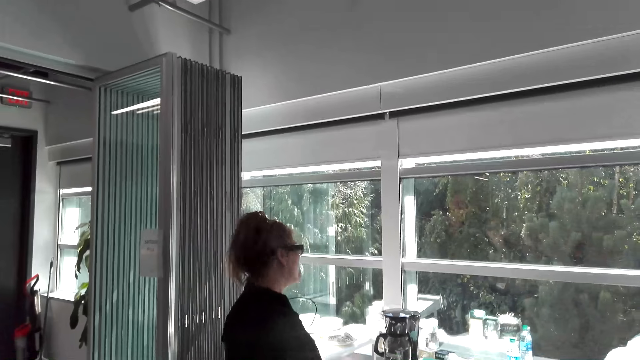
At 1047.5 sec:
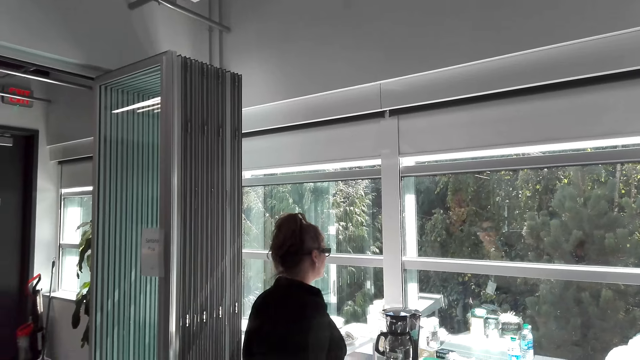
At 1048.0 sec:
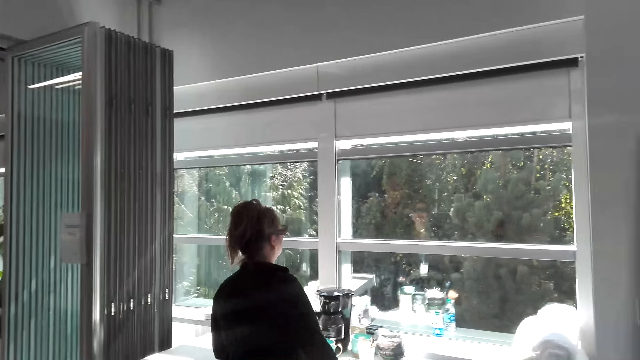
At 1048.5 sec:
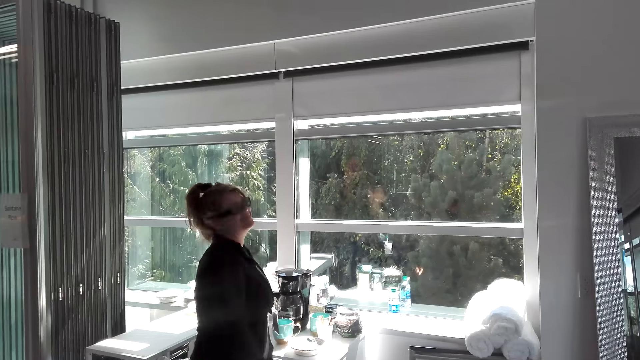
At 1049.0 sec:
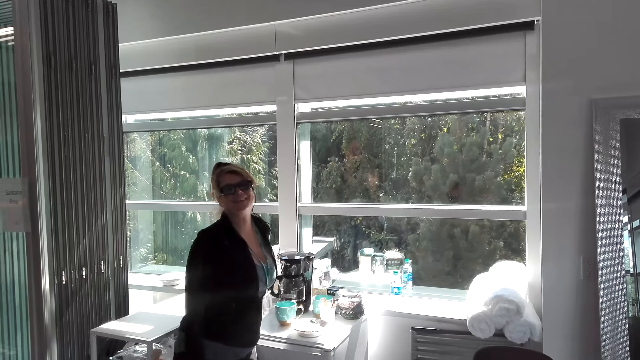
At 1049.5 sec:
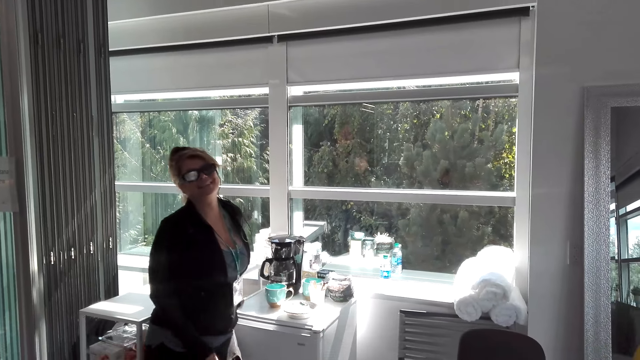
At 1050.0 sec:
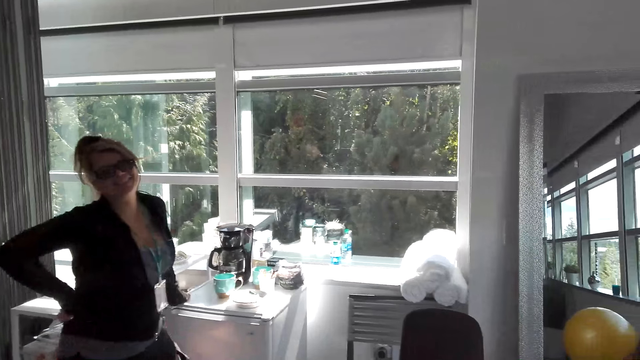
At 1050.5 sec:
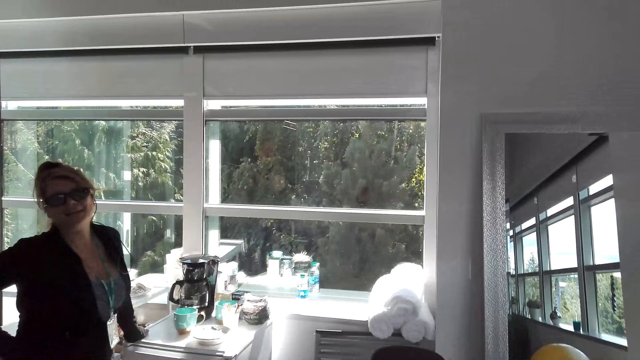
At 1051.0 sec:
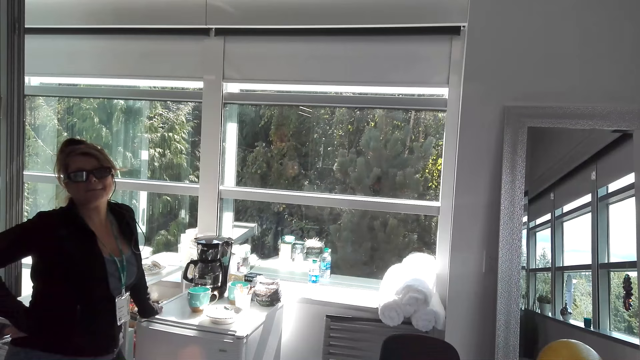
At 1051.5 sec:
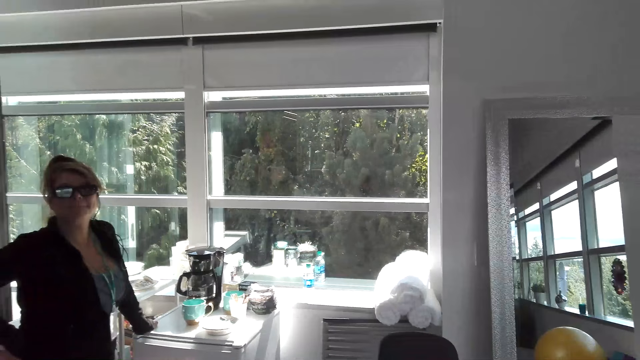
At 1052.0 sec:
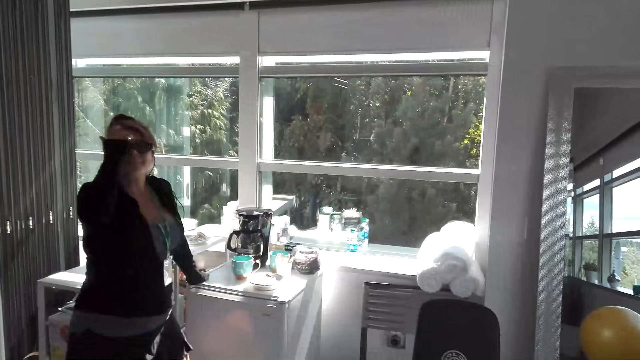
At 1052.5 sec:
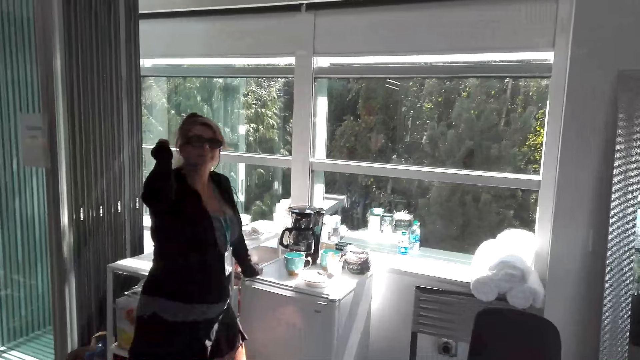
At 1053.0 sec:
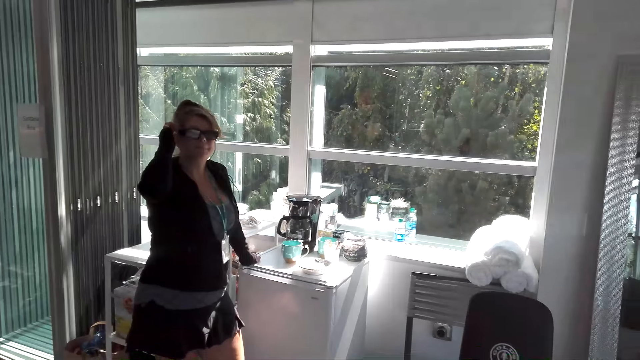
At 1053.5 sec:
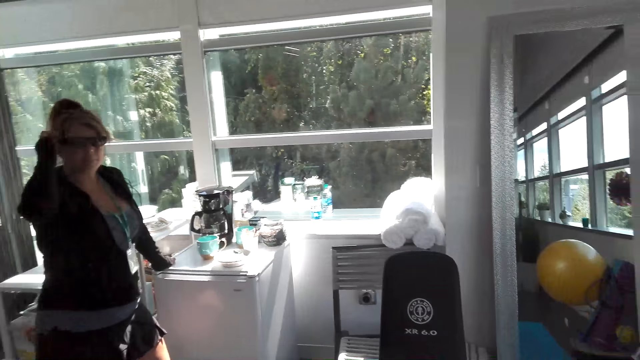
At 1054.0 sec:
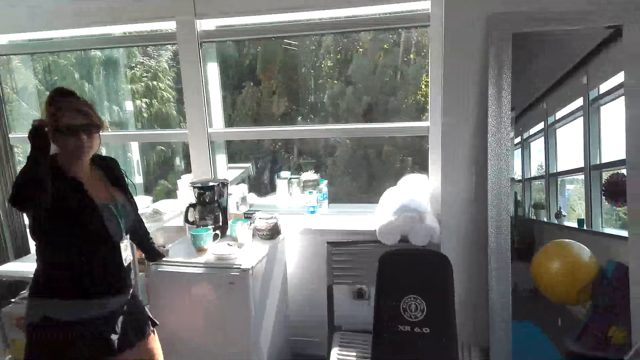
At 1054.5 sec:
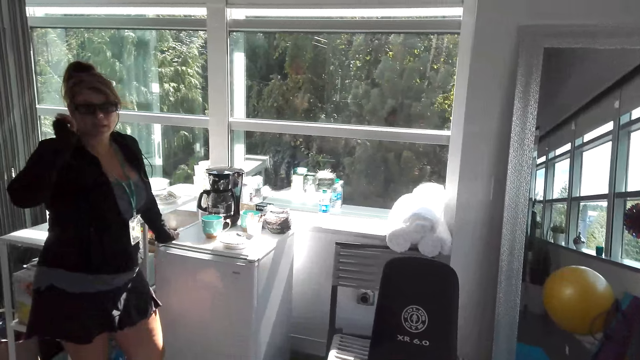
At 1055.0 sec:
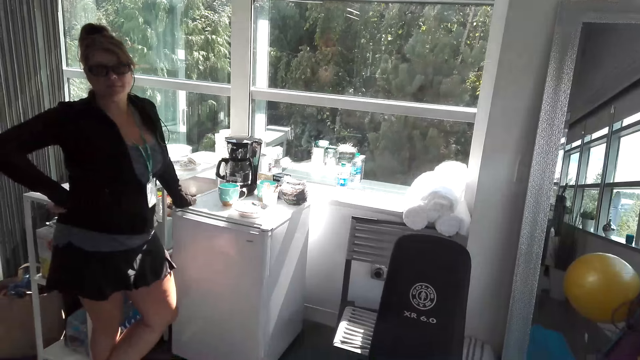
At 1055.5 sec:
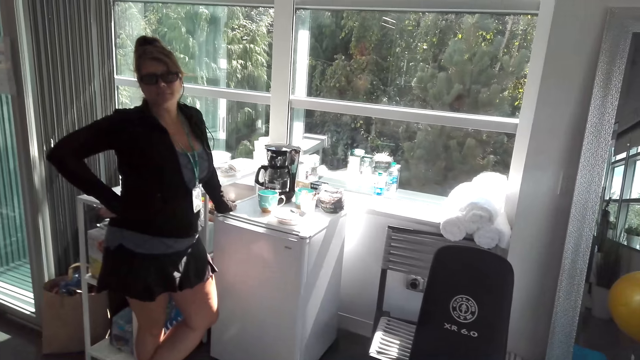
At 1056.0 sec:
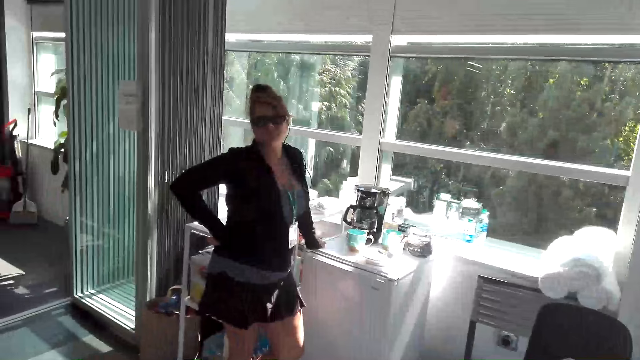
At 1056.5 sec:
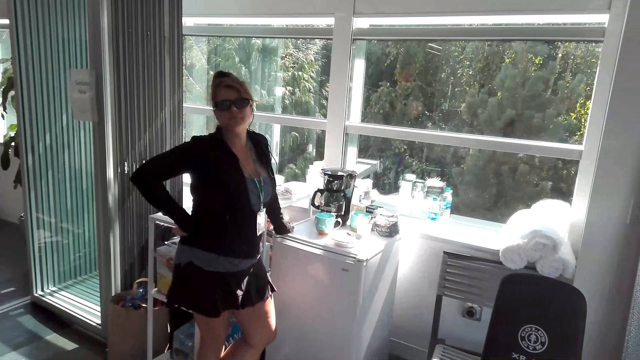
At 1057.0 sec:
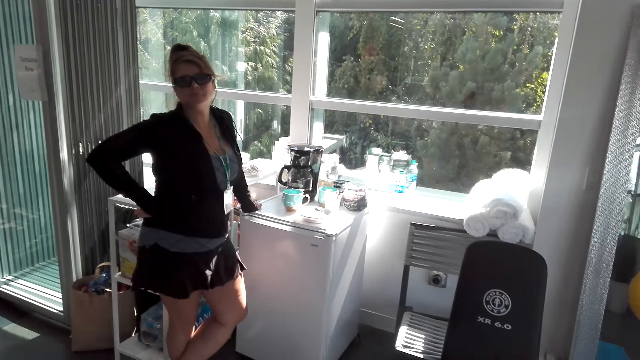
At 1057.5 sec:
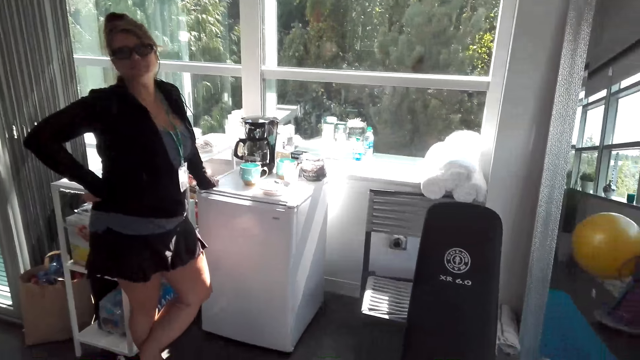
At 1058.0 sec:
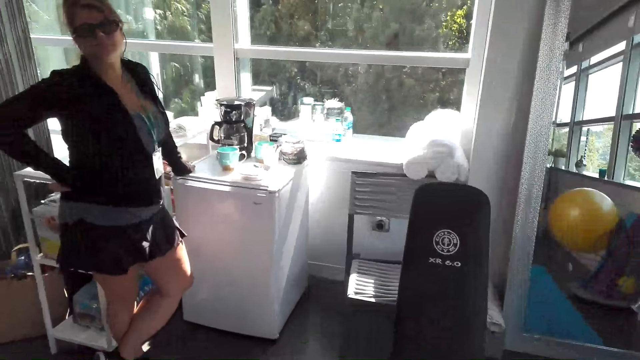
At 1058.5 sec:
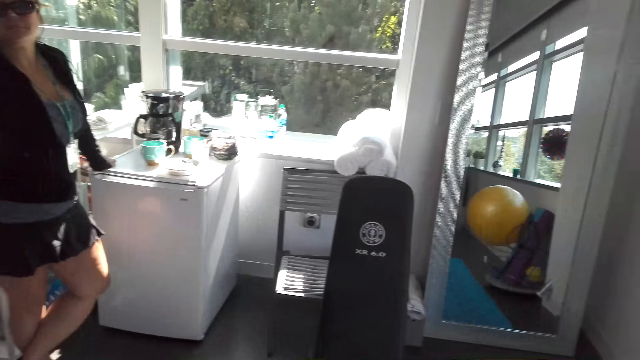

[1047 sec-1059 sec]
The girl leans on the fridge and touches the glasses. The camera wearer talks to the girl.

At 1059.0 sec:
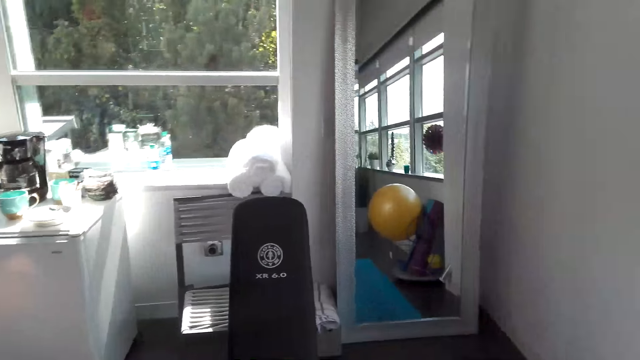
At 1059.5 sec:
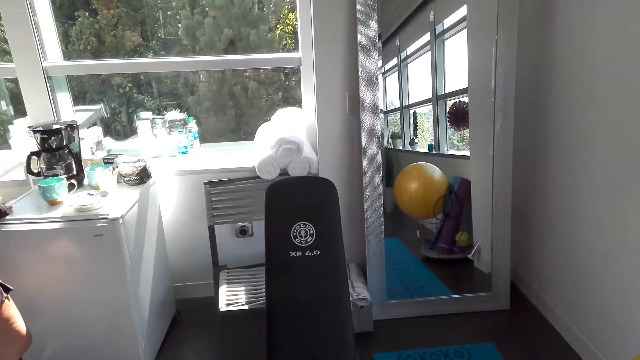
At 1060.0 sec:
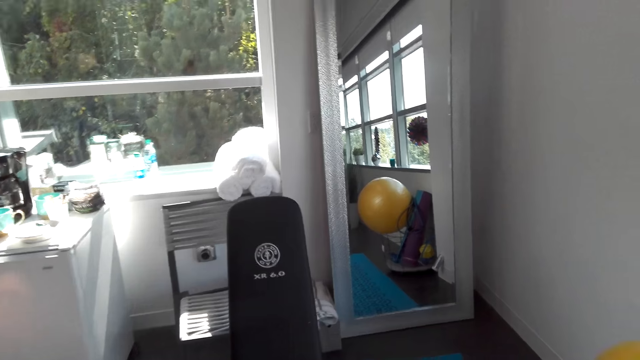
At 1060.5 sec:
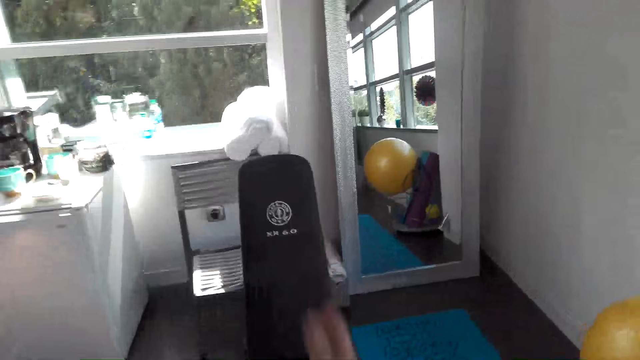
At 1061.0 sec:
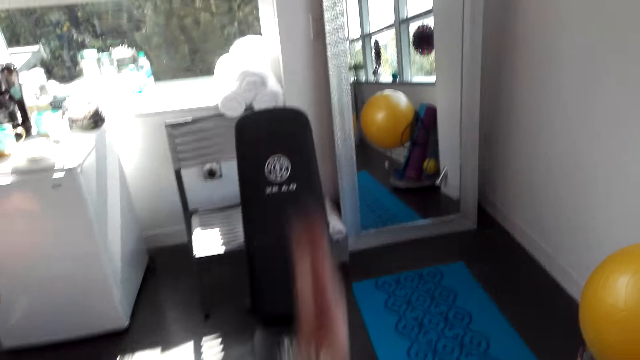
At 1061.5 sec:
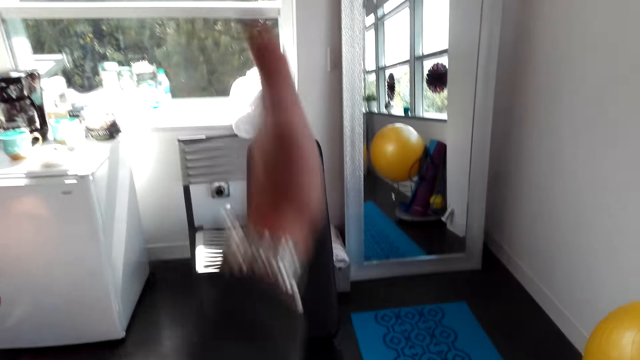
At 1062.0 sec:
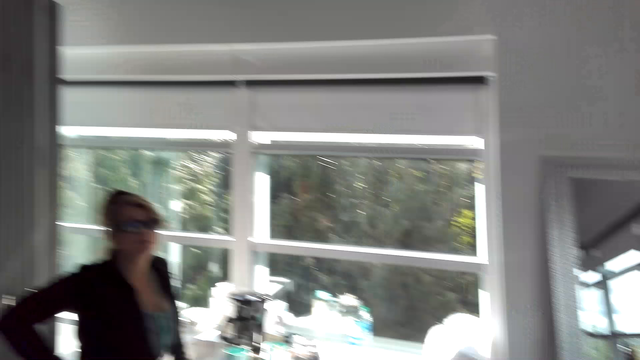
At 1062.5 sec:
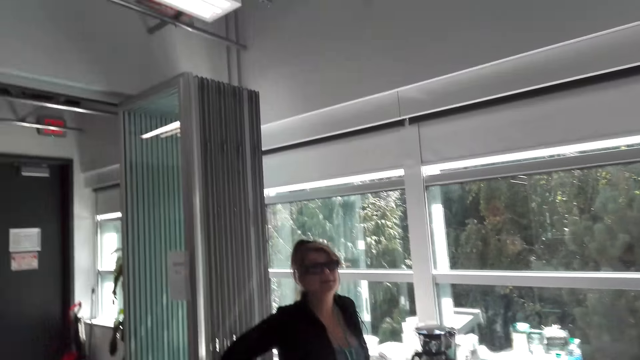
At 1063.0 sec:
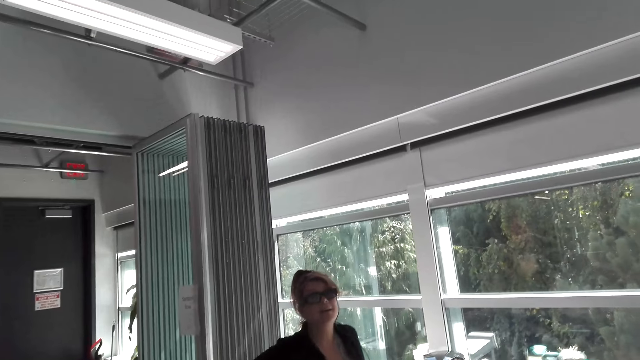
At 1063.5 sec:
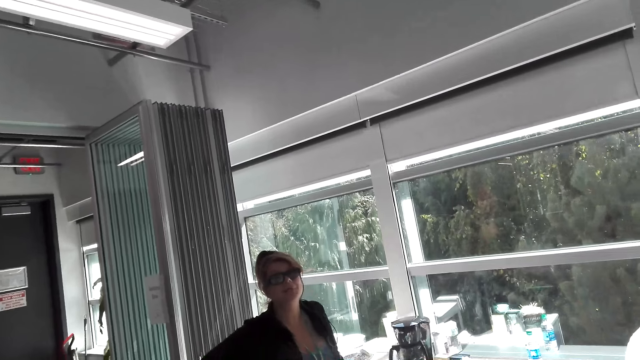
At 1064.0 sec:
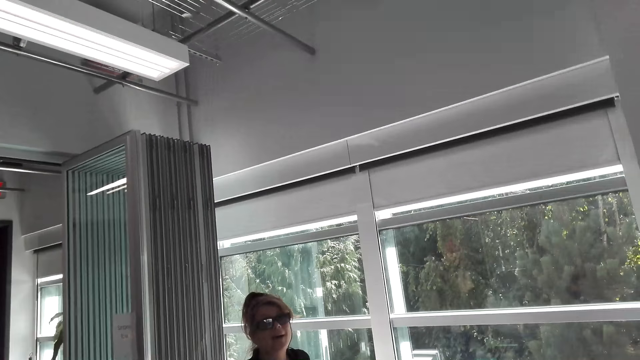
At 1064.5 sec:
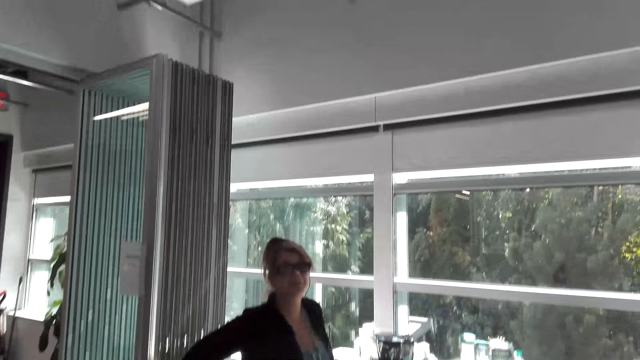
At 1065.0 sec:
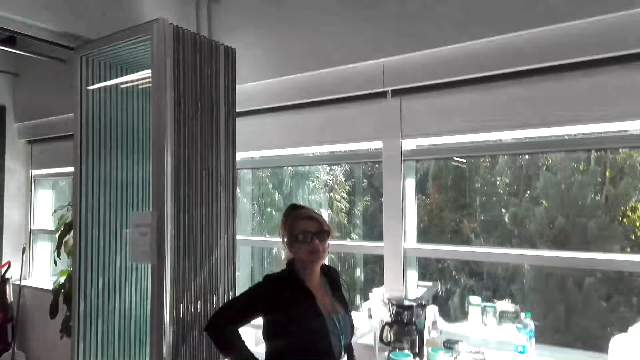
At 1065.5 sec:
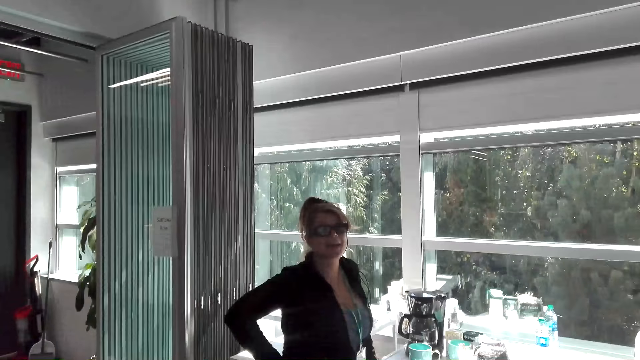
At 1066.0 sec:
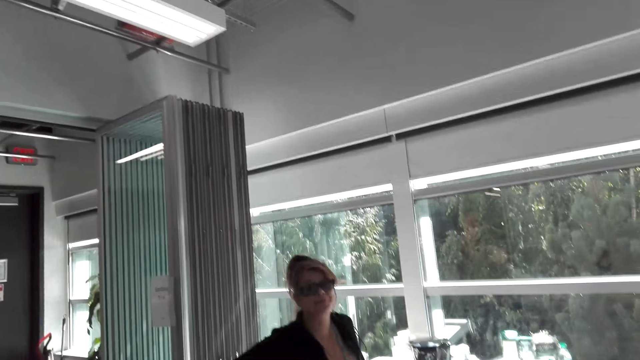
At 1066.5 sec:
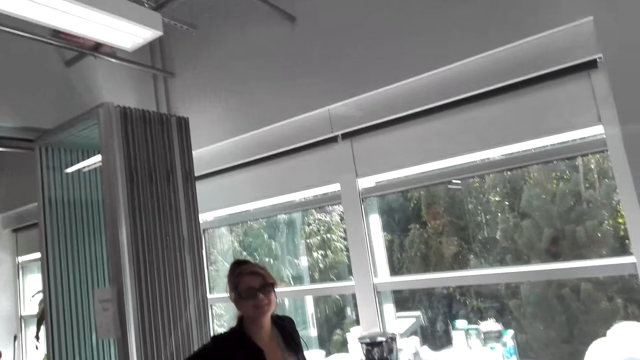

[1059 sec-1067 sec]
The camera wearer exercises.
